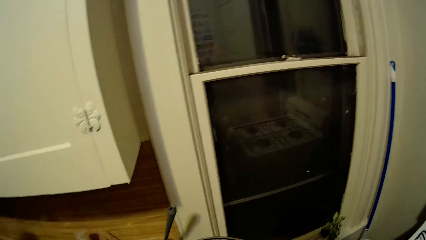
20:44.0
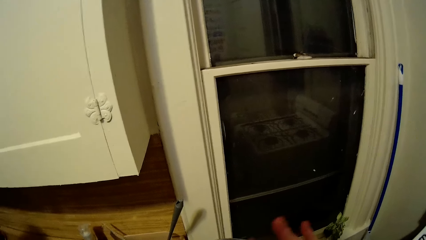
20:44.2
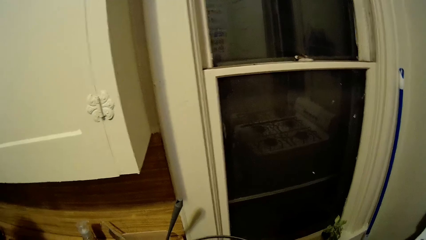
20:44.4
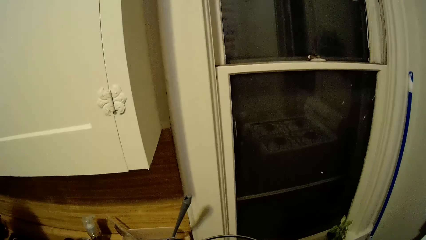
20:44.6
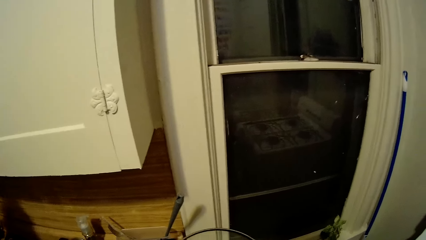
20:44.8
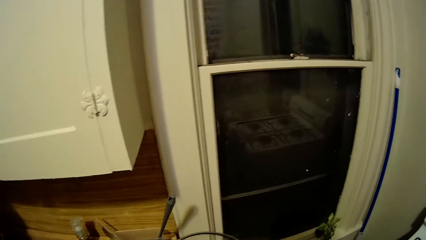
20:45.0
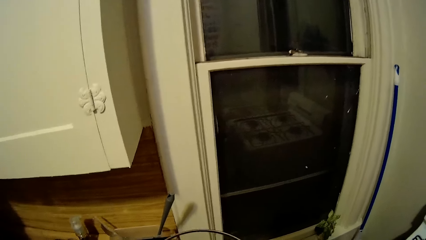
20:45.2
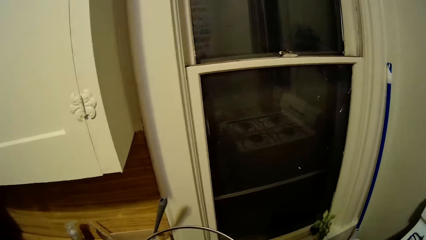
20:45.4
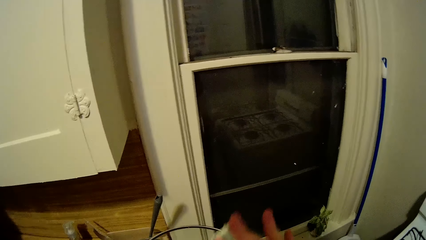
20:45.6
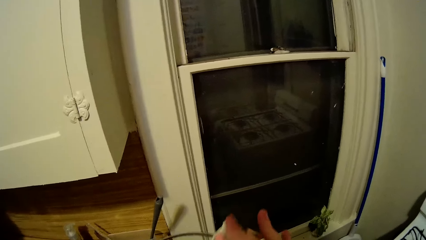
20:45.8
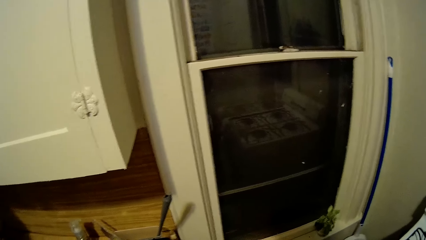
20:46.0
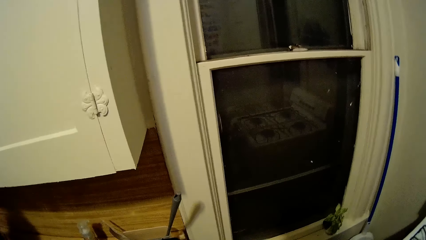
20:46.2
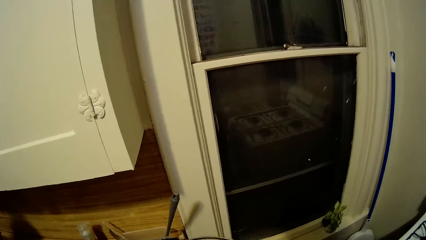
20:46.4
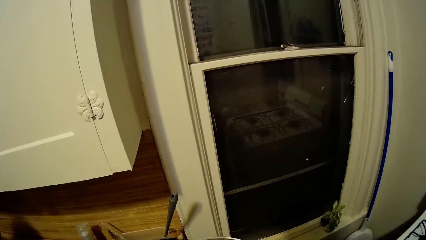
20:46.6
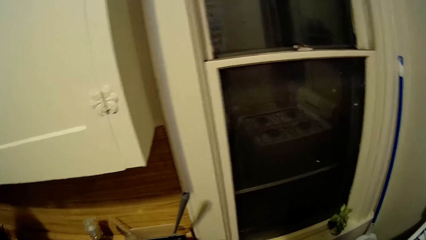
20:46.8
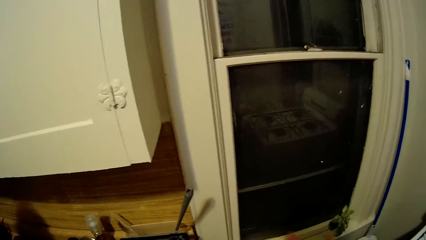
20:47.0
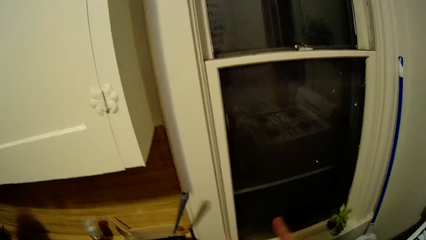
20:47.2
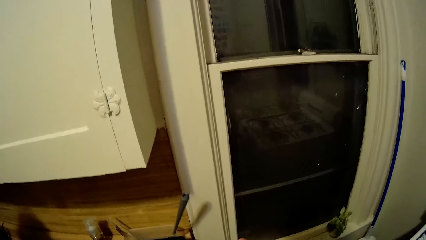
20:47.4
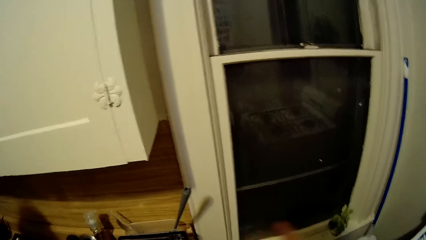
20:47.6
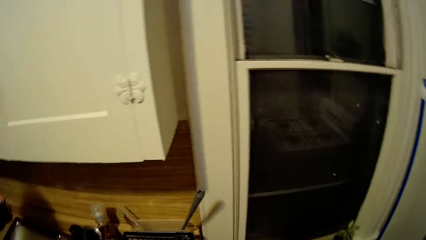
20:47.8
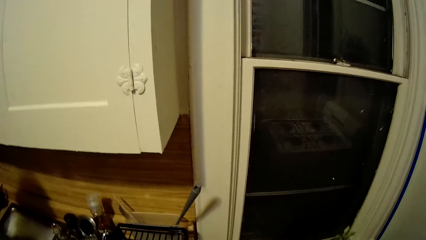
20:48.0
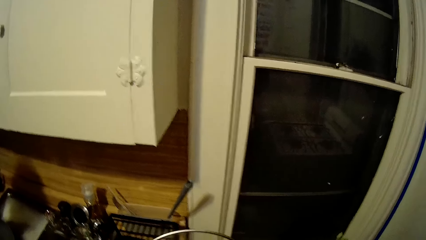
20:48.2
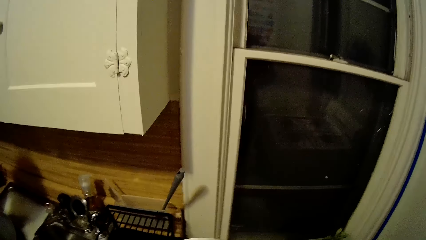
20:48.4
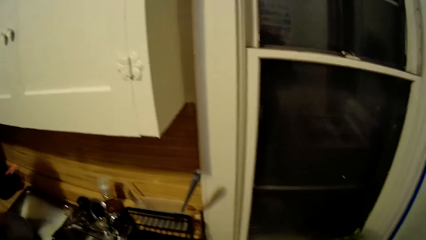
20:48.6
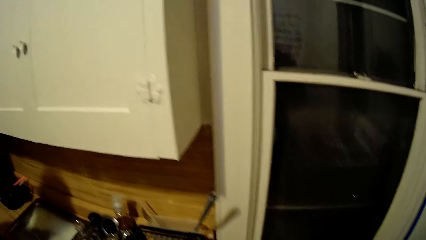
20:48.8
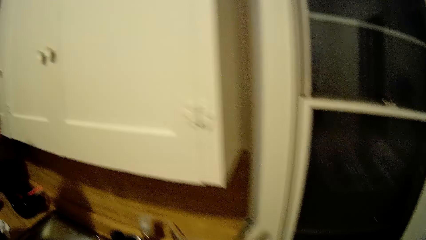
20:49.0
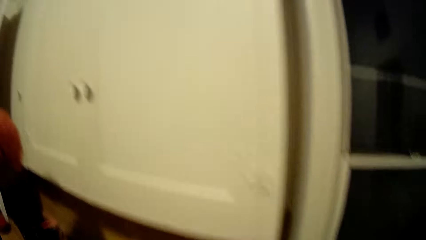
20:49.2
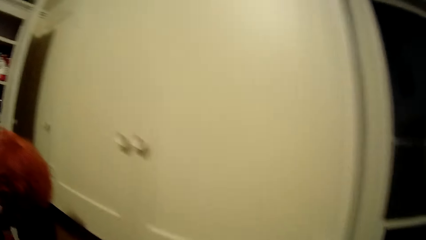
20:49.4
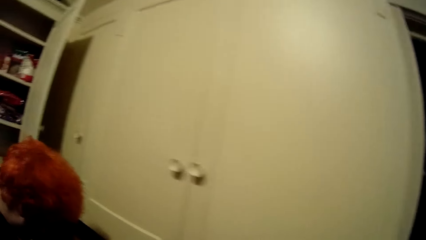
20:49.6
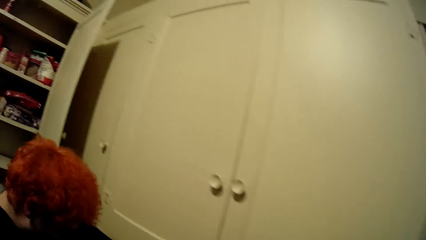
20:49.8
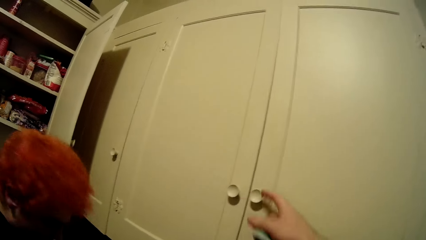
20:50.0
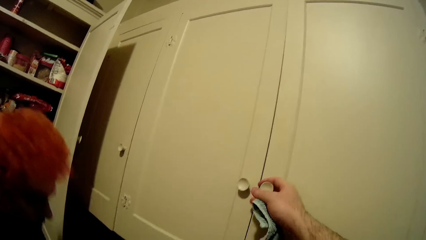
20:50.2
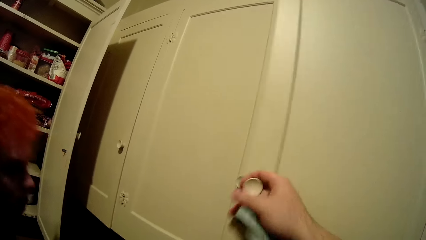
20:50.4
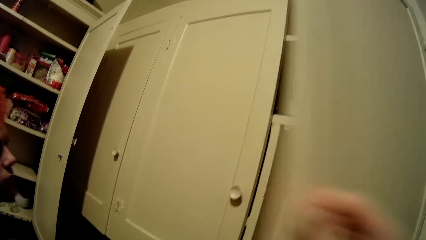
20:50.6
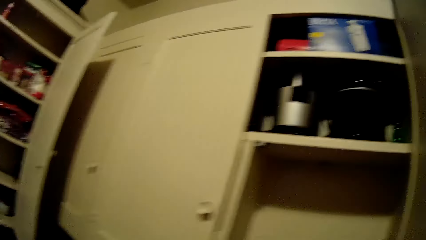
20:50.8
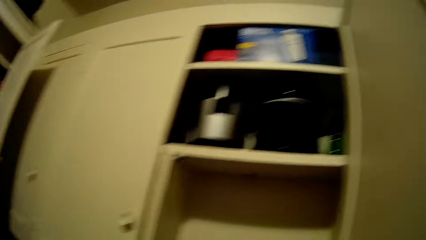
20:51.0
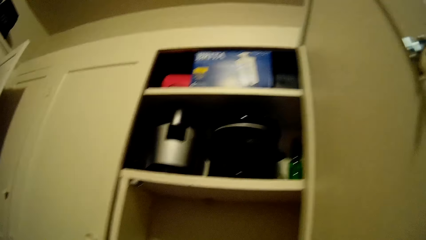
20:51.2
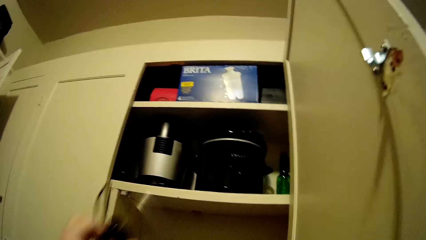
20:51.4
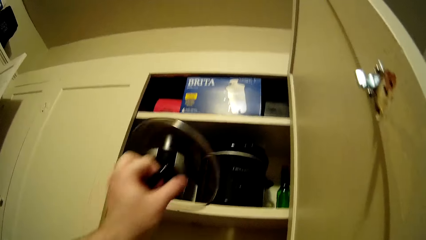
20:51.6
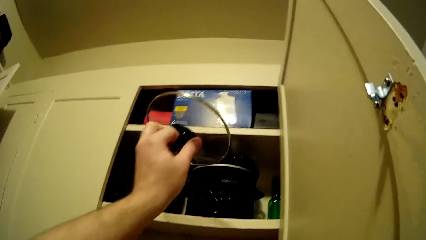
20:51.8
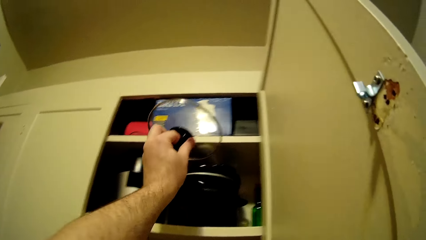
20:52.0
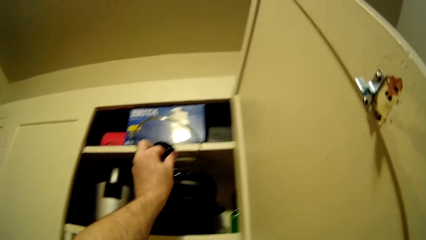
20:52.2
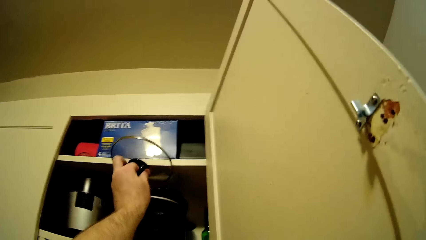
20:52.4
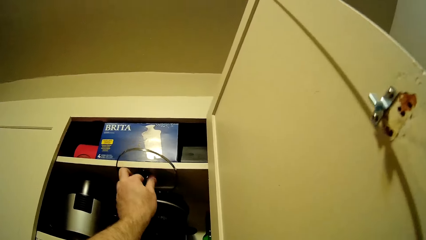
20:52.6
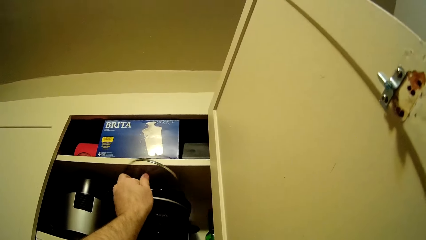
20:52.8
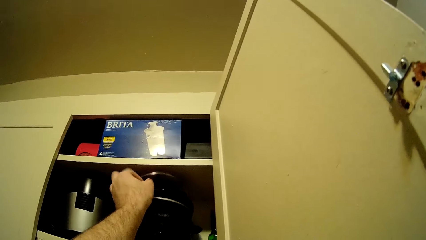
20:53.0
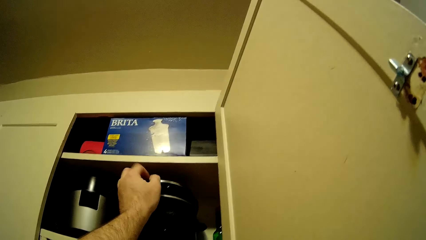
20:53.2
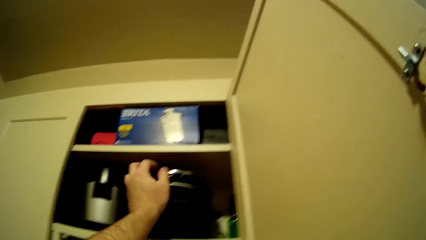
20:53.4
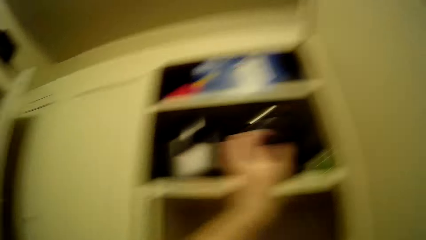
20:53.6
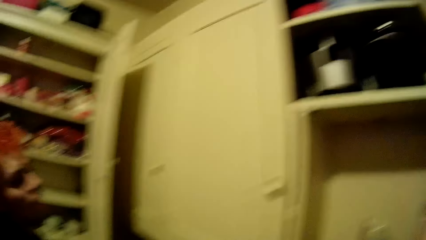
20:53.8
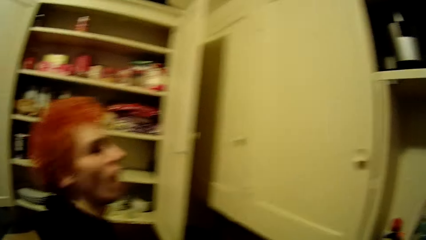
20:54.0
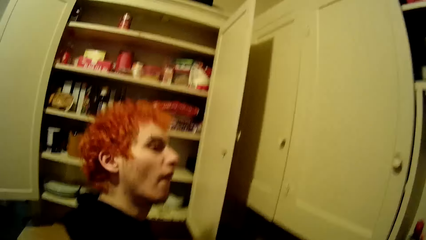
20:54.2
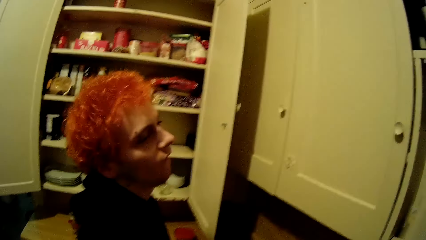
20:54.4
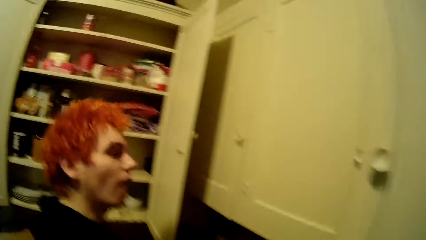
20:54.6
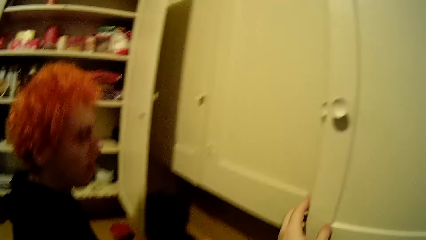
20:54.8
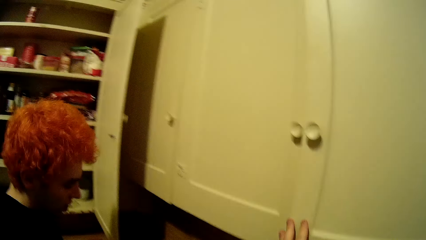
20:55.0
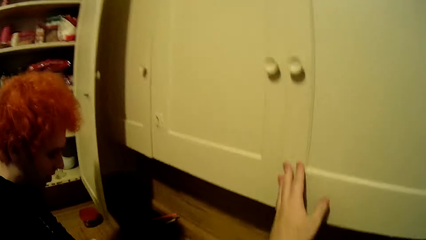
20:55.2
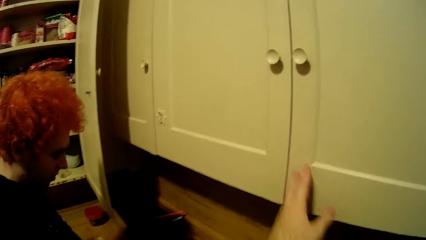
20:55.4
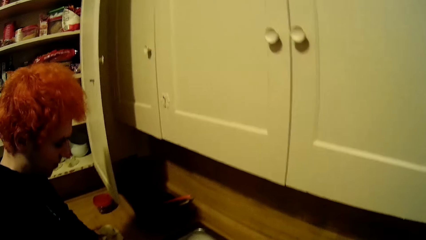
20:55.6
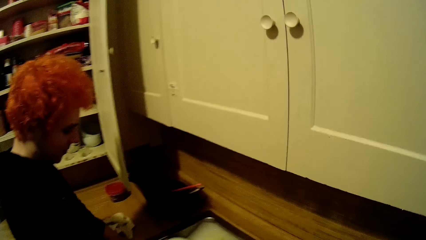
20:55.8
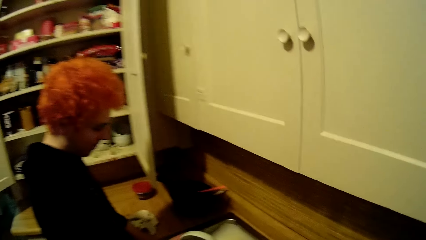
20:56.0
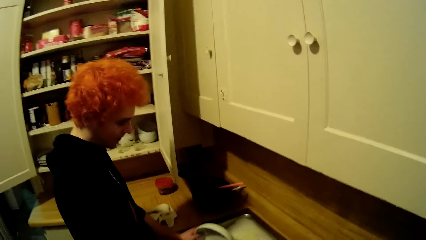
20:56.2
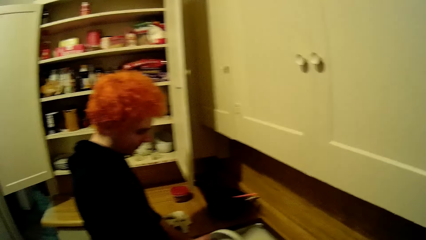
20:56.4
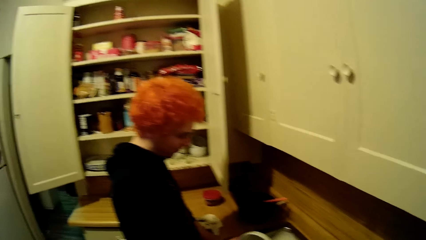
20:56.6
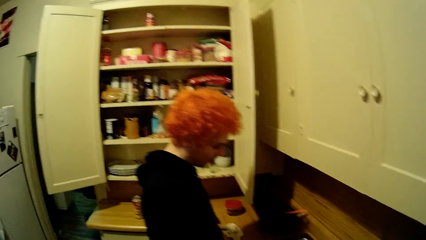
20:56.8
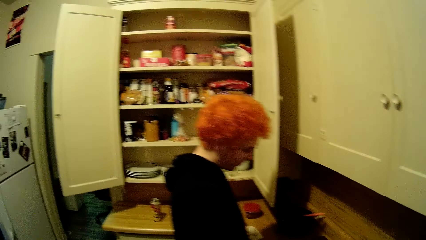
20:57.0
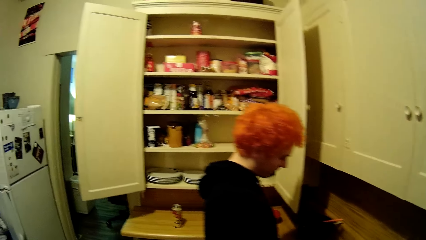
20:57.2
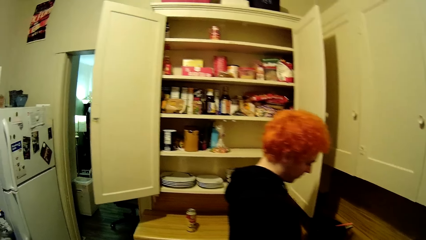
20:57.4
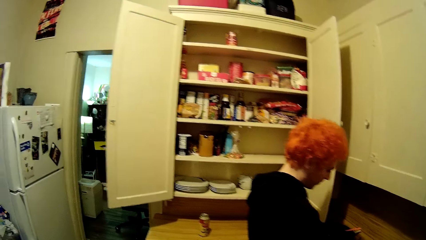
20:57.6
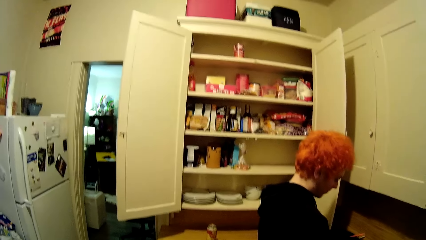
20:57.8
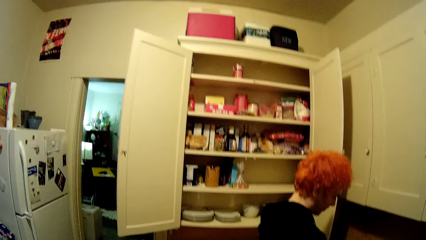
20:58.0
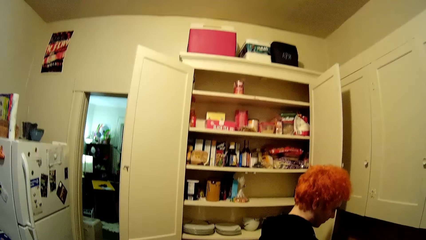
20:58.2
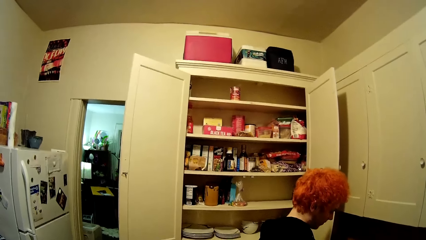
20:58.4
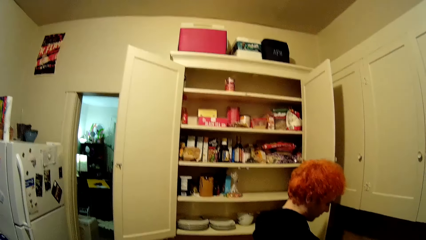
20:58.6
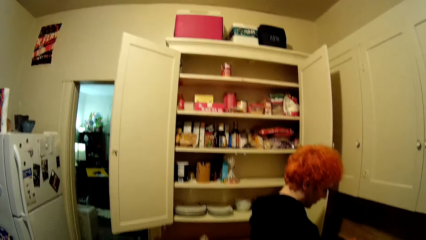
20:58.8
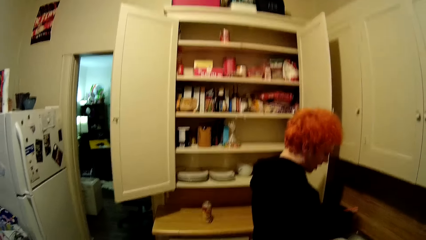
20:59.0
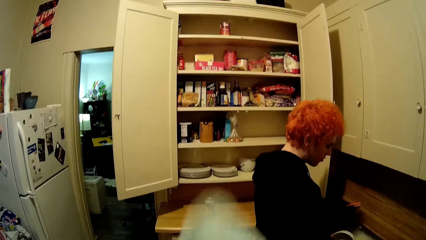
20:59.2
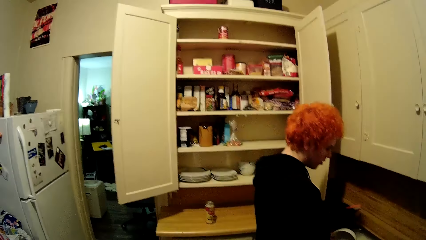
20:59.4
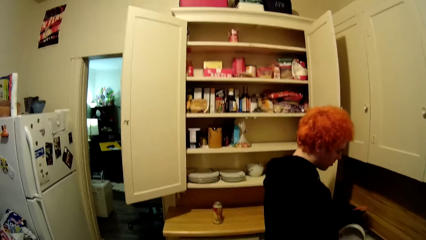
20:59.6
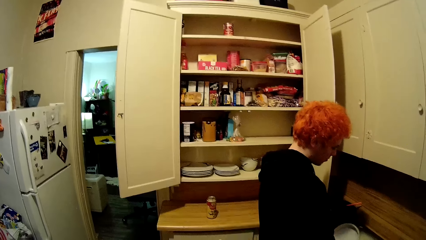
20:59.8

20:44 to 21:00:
The camera wearer dries a lid with the towel. They open a cupboard door. They put the lid on top of a cooking pot in the cupboard. A man shakes his head. The camera wearer closes the cupboard door. They look around the kitchen. They lift the towel.
